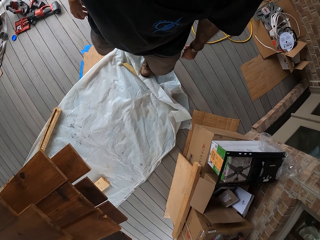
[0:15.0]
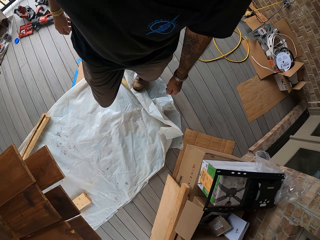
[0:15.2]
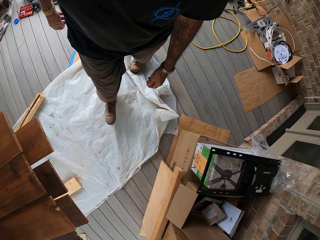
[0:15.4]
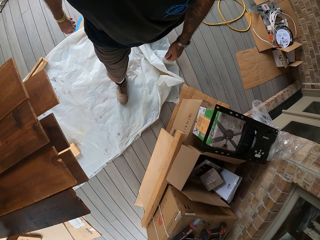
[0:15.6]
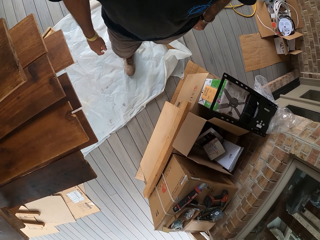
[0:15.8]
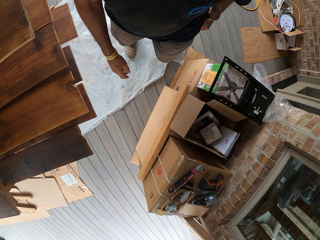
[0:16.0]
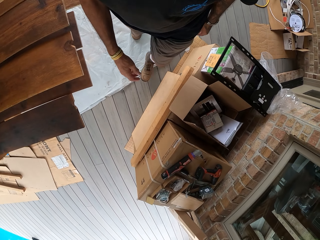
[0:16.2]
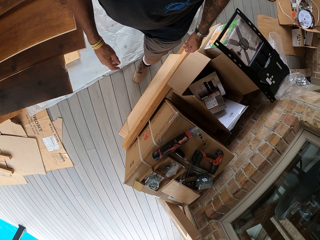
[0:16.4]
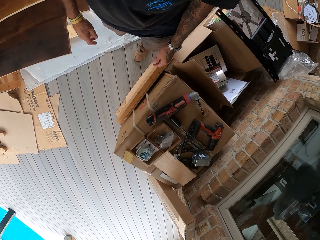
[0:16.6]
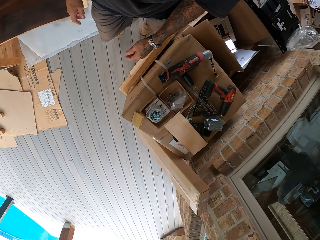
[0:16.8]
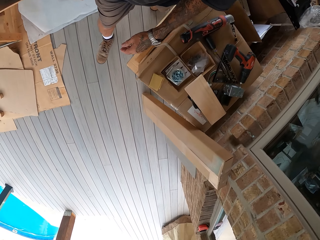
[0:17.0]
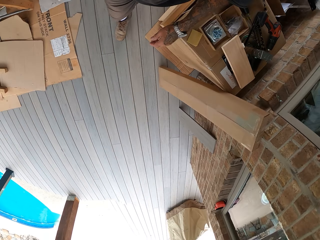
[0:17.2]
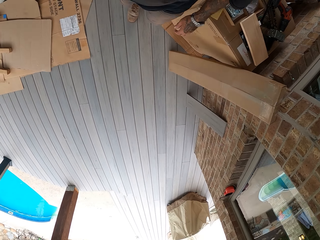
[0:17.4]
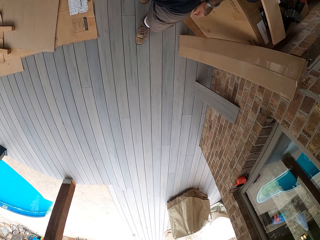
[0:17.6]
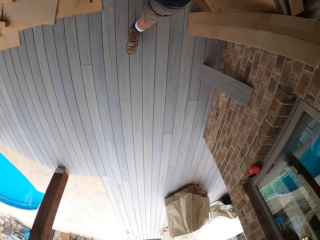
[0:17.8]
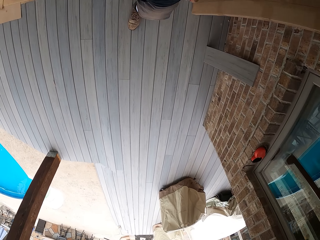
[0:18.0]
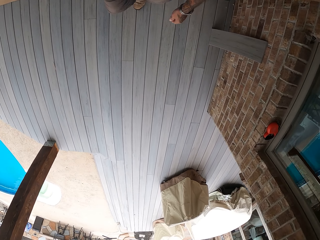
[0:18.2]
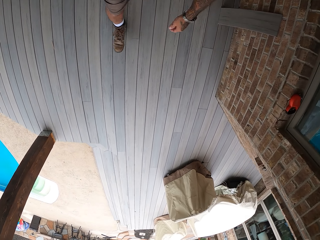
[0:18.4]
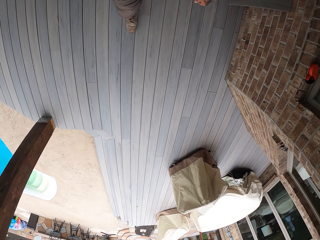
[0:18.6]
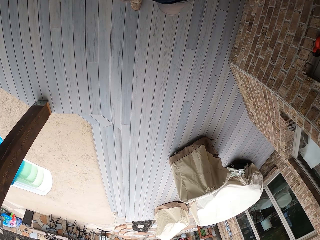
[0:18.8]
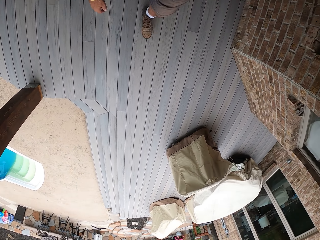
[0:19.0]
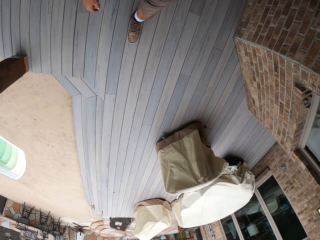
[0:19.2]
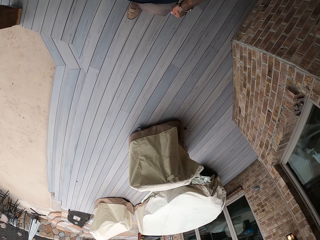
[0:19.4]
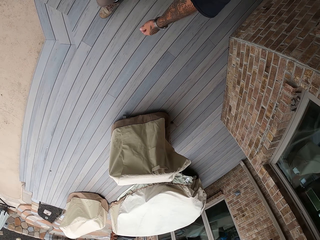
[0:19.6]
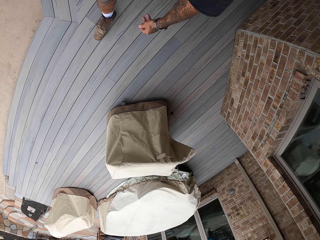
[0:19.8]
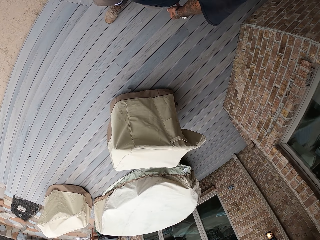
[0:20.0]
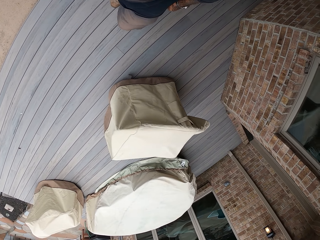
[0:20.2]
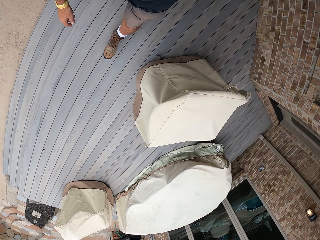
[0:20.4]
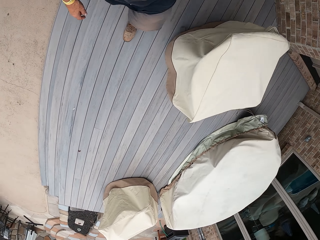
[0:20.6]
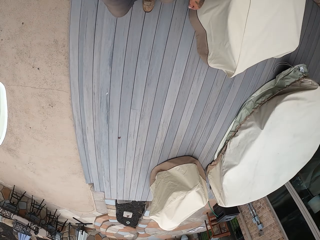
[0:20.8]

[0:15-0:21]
The camera wearer looks around a garage. They walk around the garage.
